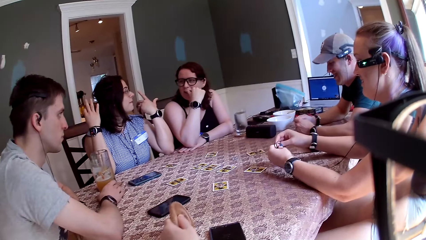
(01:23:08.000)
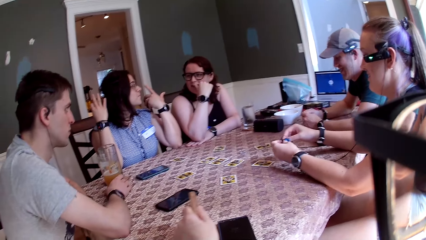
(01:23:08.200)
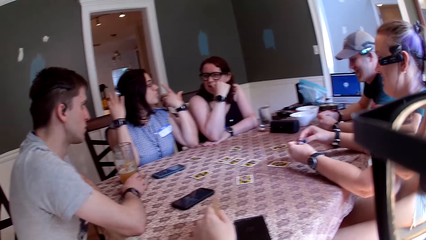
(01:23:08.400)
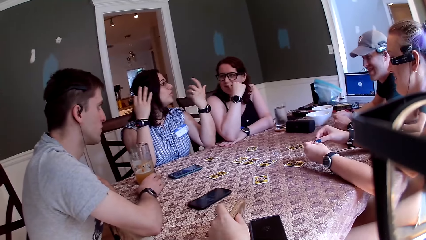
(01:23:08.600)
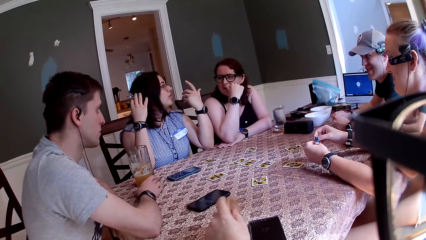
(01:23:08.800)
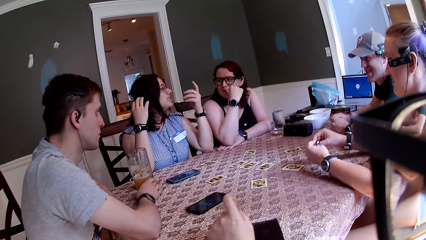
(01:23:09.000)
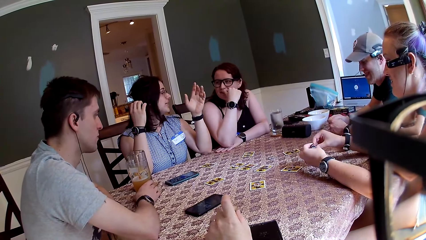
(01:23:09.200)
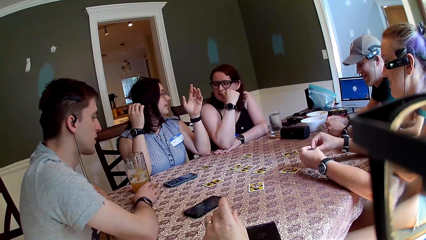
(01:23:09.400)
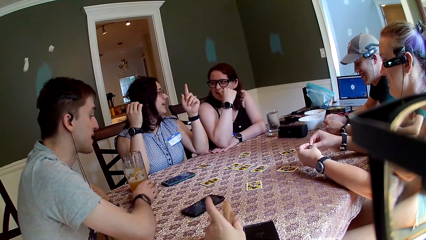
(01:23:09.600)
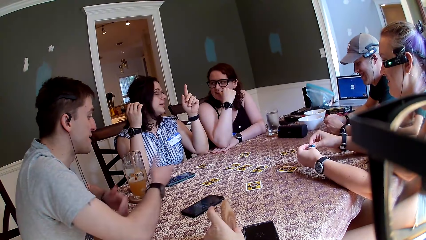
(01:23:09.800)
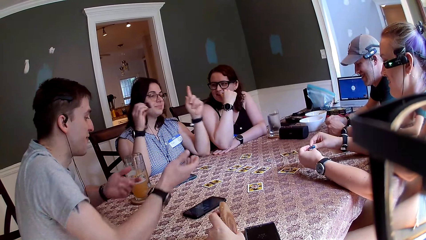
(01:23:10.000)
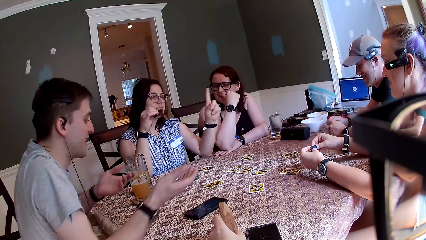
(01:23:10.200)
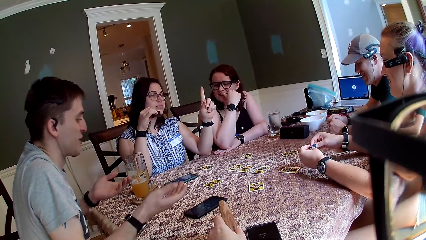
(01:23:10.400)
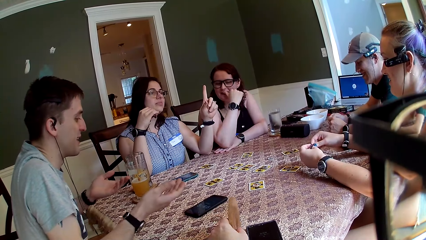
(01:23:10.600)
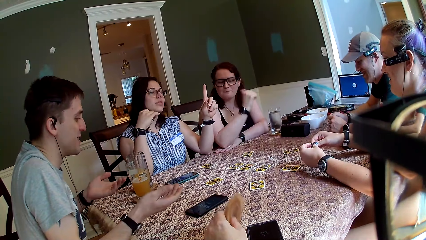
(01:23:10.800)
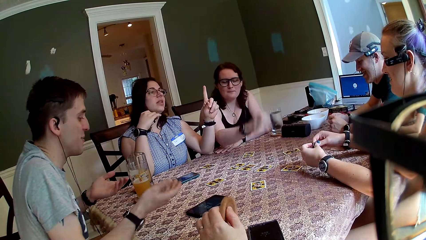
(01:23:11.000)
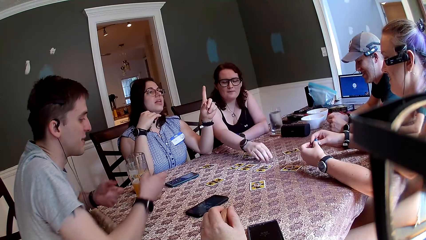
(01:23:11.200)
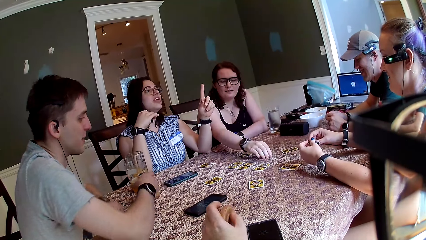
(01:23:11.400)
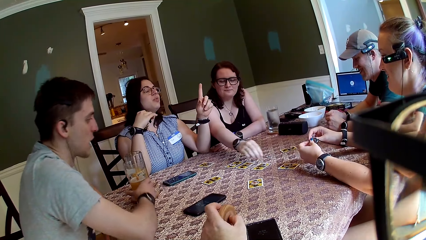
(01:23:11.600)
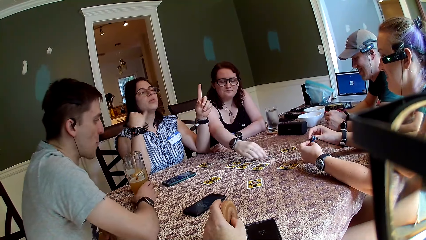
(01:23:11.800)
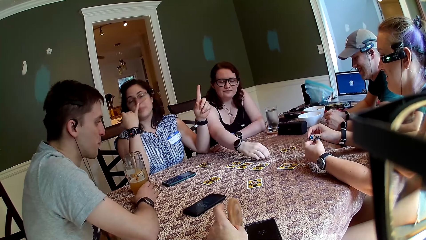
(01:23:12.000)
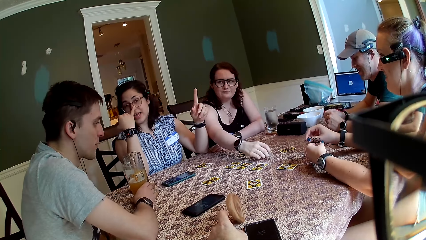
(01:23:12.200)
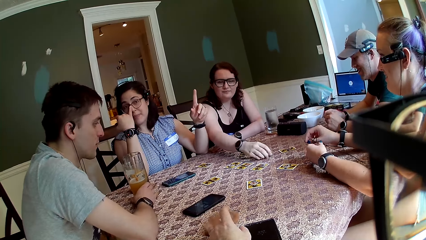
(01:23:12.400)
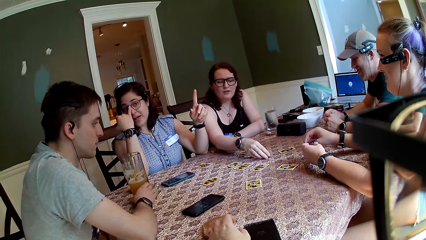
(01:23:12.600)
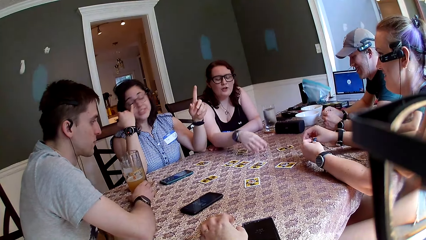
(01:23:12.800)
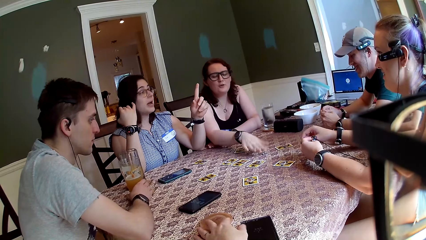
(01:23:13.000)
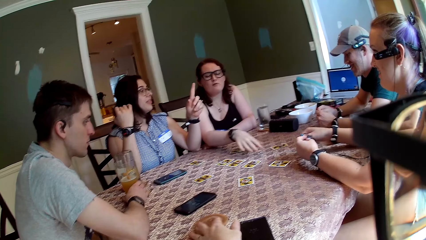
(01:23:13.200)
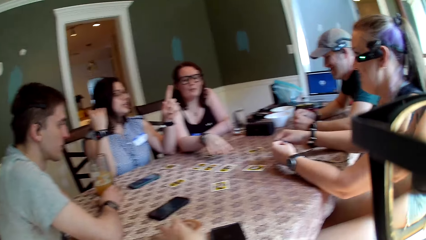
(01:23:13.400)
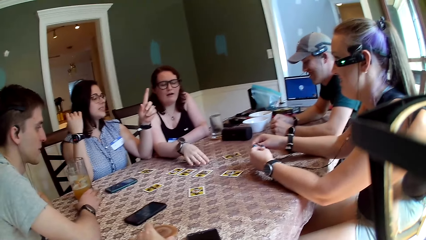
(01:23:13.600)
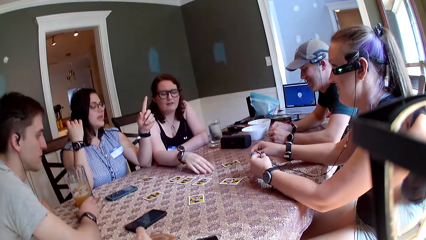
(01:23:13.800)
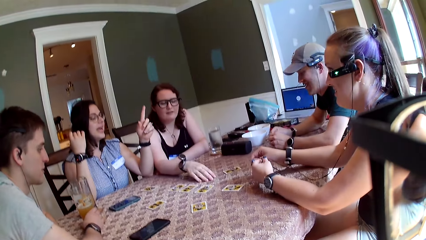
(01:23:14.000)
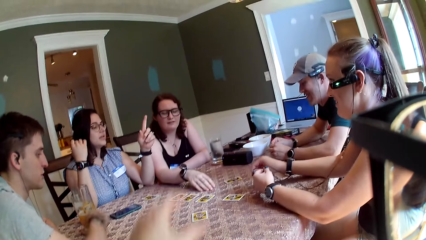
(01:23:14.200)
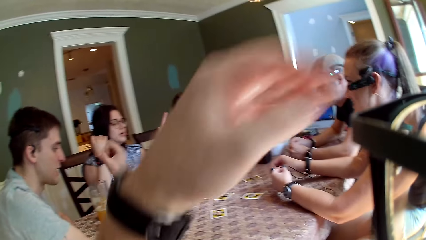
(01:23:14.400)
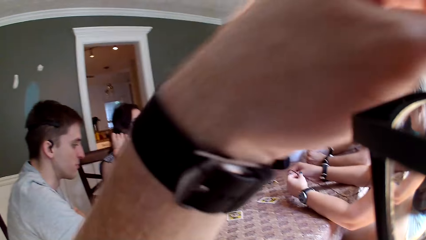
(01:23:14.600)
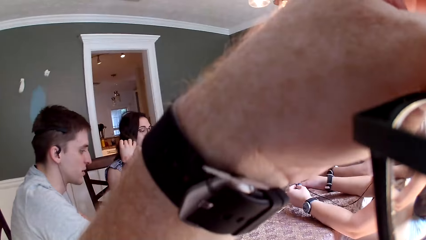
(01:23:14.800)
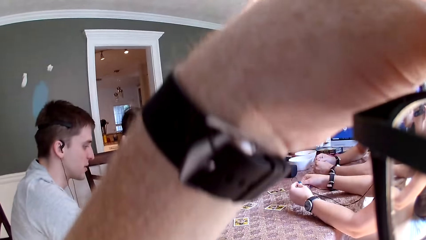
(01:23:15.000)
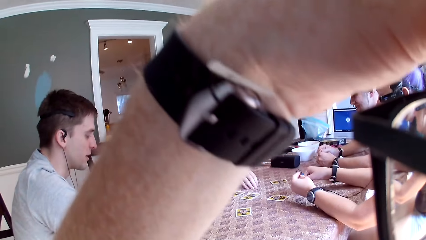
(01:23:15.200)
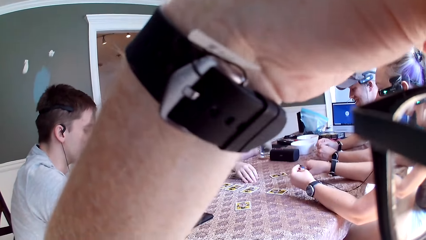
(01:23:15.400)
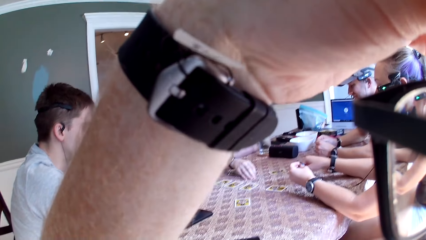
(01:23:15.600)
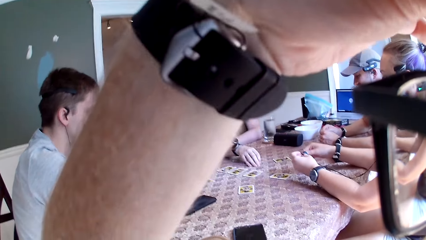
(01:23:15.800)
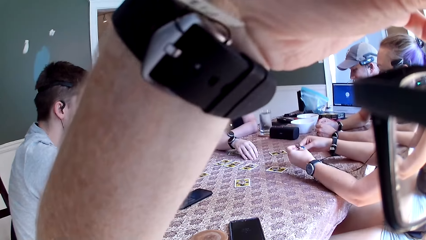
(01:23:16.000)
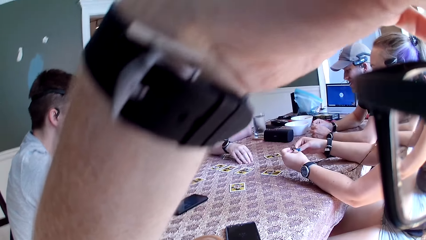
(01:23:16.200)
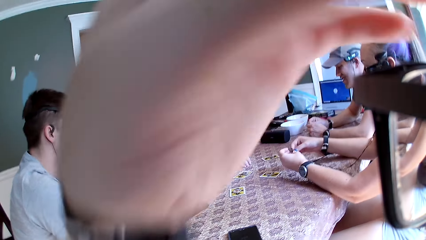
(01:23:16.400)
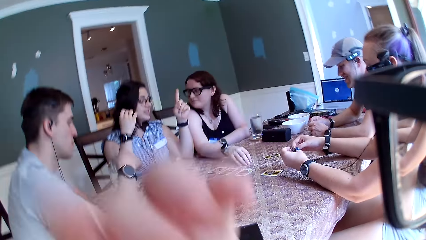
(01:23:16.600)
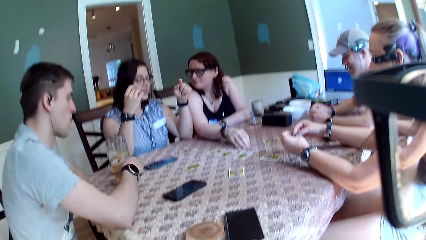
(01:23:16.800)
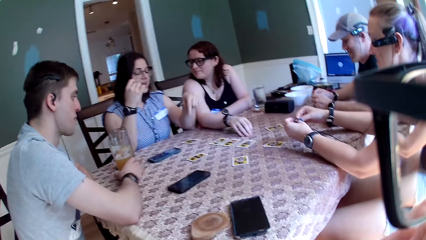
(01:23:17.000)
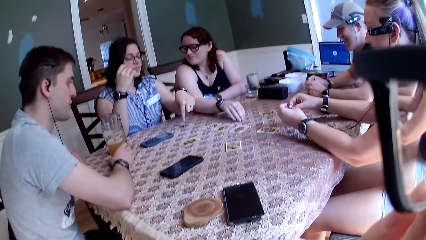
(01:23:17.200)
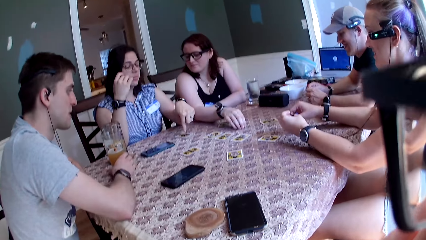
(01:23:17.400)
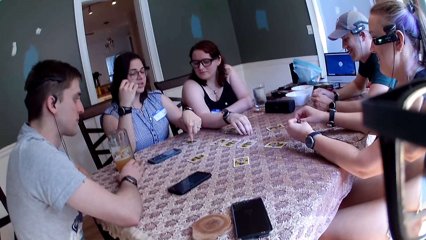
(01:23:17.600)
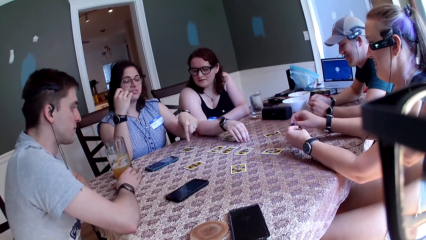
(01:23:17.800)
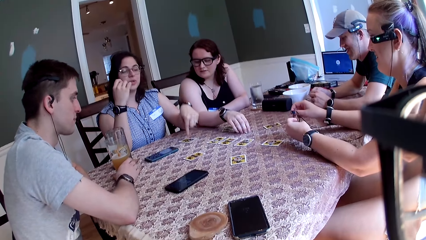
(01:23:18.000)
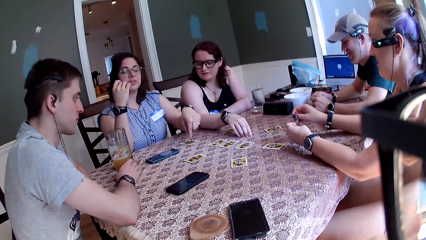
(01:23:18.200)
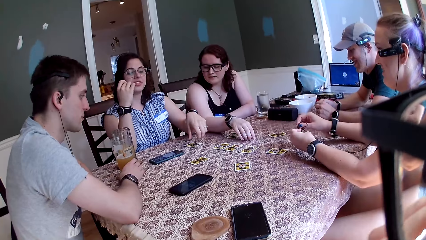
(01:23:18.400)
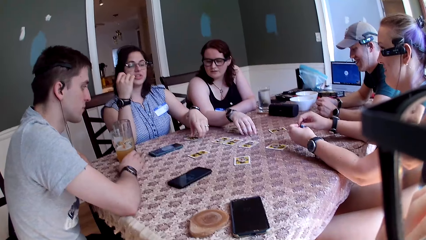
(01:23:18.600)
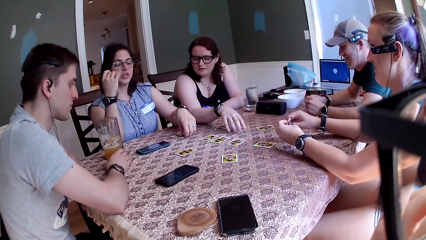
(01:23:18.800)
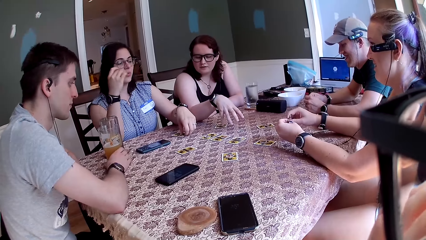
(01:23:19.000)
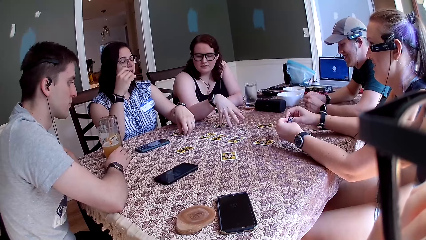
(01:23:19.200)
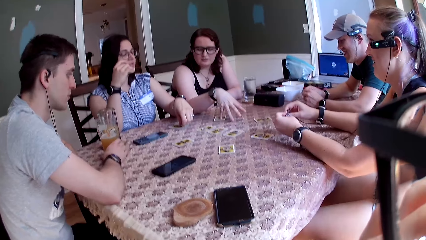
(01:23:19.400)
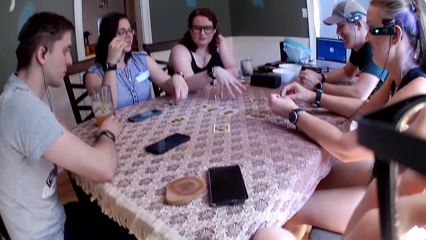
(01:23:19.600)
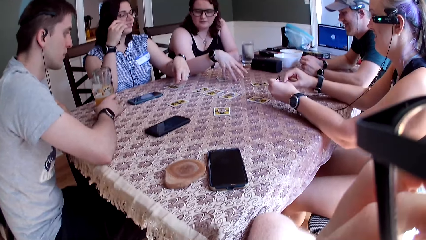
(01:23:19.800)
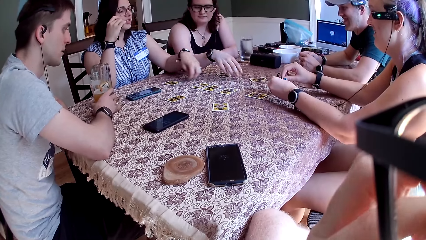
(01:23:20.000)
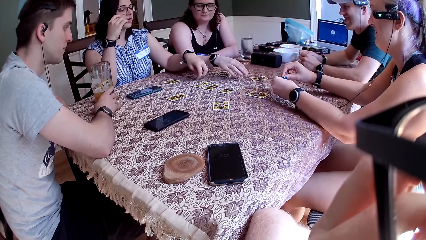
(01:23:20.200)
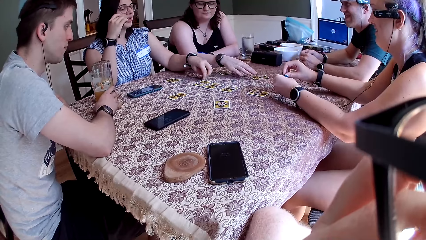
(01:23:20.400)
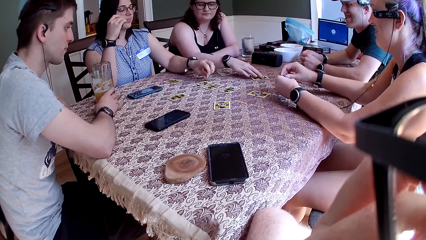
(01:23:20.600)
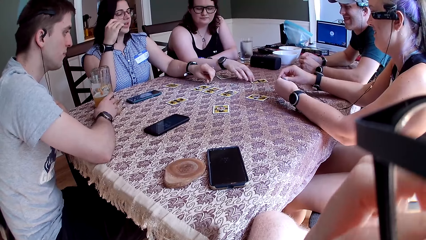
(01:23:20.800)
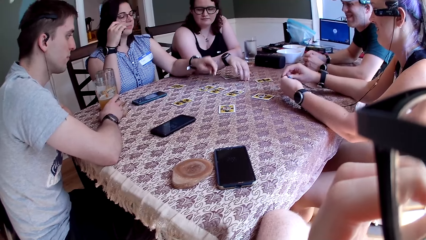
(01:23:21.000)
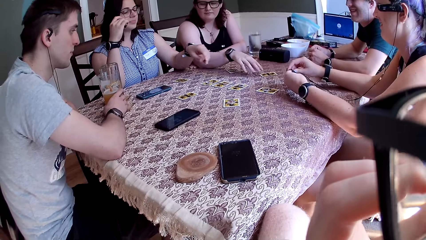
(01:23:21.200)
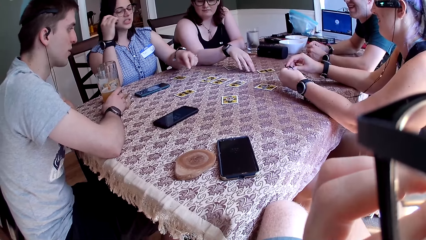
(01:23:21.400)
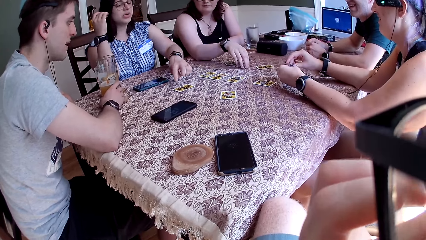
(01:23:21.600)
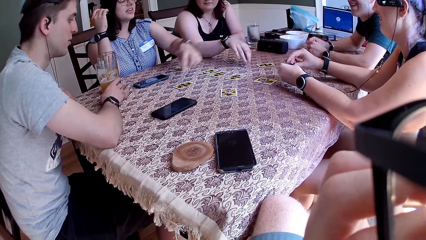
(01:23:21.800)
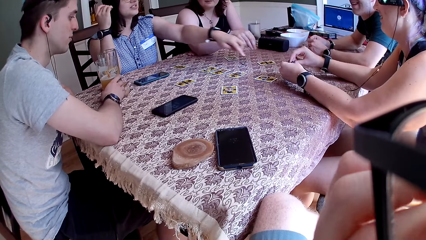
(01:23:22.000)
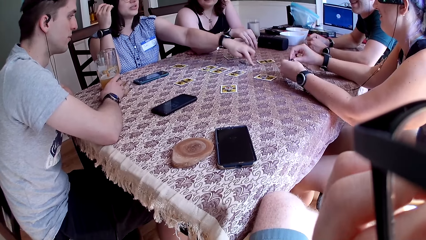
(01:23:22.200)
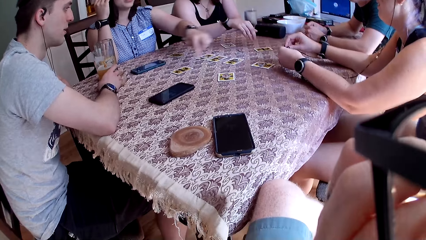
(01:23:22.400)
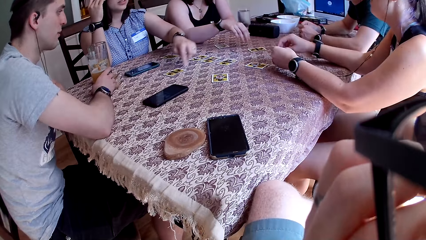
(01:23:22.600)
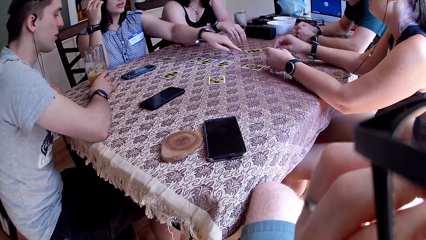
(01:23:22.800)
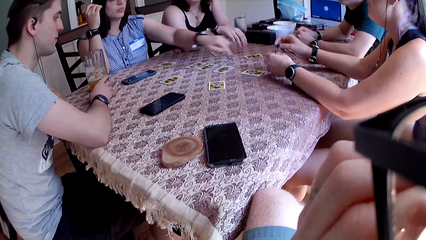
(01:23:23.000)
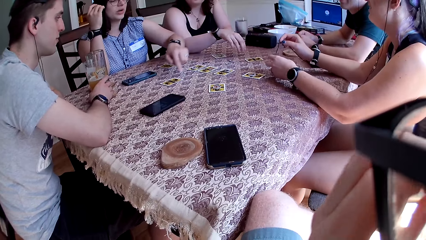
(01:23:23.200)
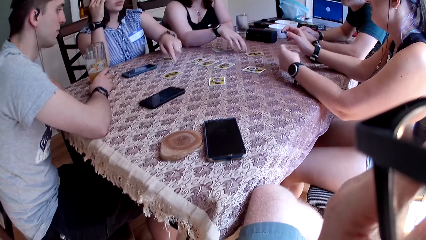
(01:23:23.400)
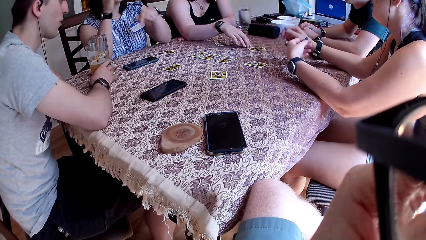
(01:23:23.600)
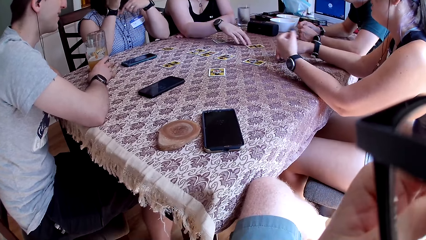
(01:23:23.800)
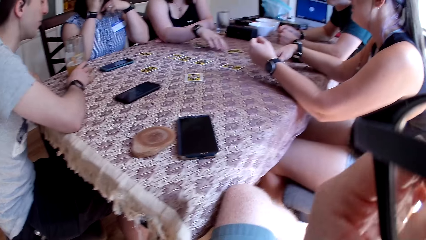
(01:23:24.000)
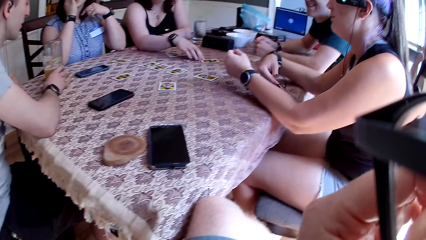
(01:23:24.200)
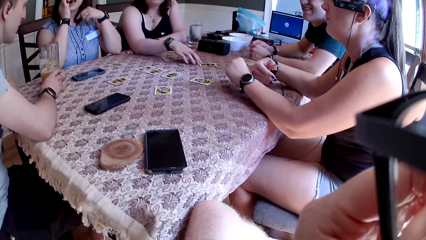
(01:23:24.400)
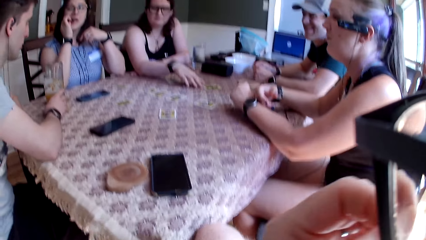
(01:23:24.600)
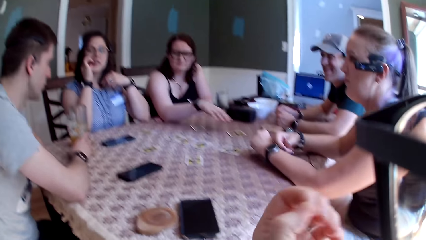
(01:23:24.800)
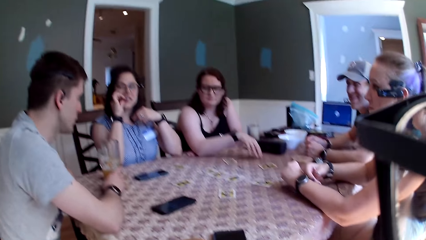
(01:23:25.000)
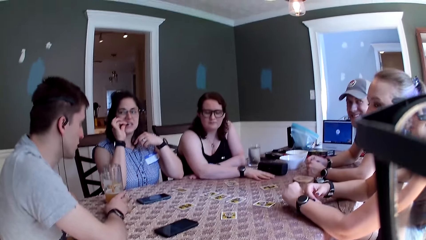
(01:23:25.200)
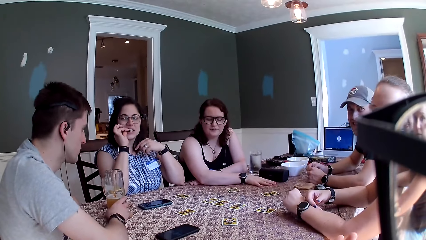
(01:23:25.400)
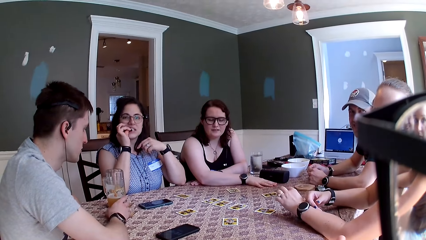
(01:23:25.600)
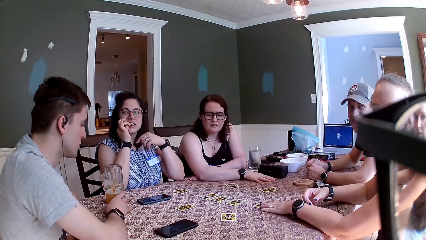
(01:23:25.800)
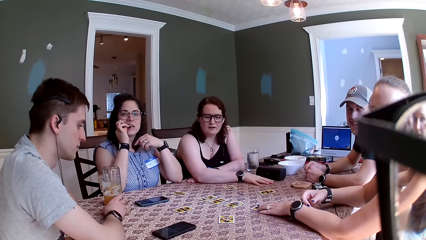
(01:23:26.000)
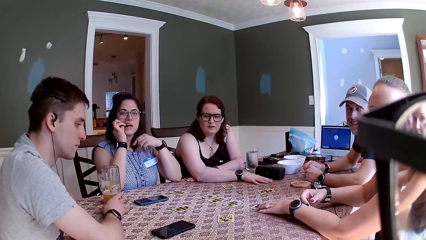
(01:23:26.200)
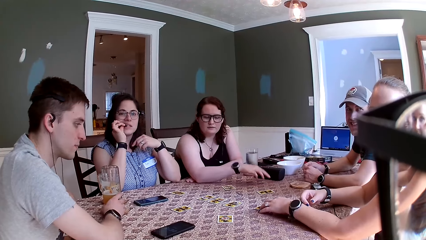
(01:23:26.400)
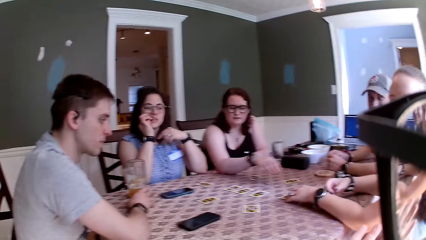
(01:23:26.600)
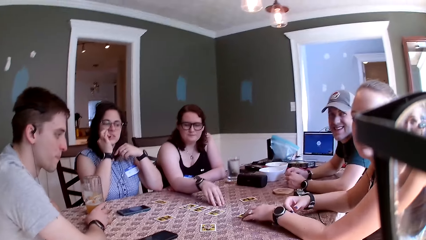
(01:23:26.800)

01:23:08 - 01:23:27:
A woman speaks to a group of people at the table. A man speaks to a group of people at the table. Another woman hits her right hand on the table. The first woman speaks. The other woman shouts. The camera wearer touches the camera. The first woman touches a card with her finger and speaks. The other woman moves the card with her right hand. The first woman touches the card with her left finger. The camera wearer speaks to a group of people at the table.
